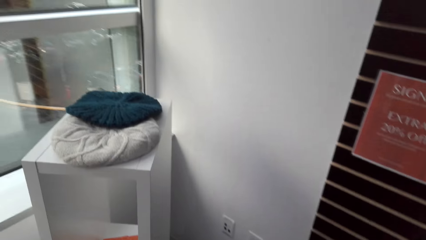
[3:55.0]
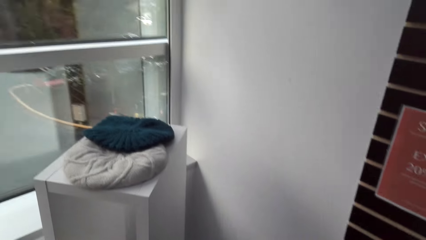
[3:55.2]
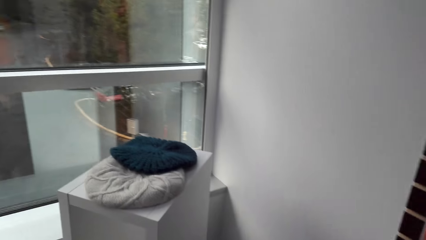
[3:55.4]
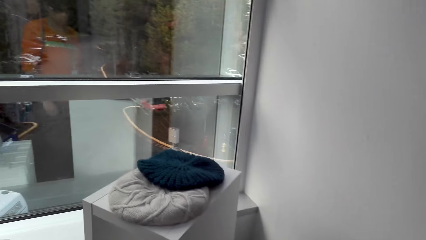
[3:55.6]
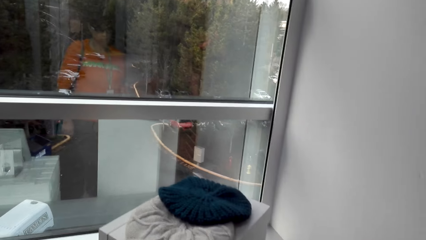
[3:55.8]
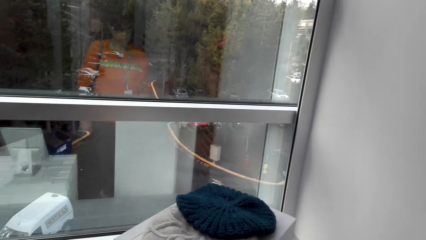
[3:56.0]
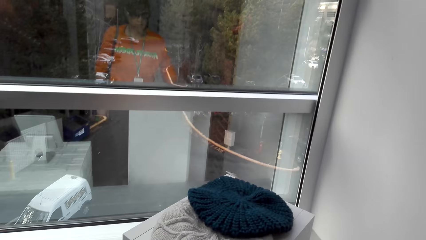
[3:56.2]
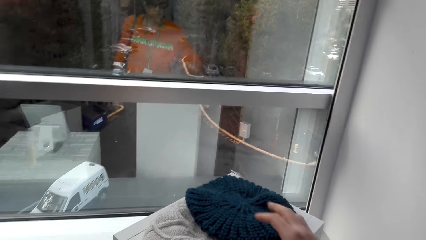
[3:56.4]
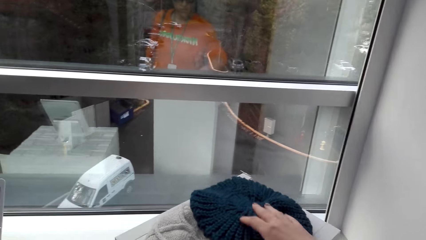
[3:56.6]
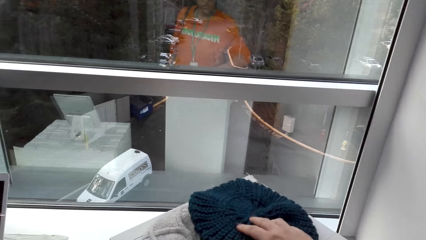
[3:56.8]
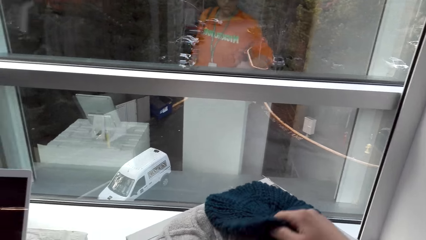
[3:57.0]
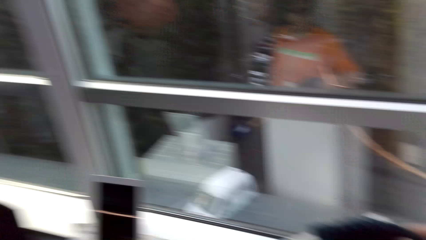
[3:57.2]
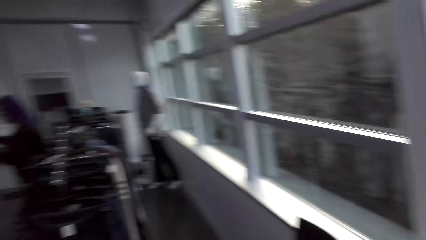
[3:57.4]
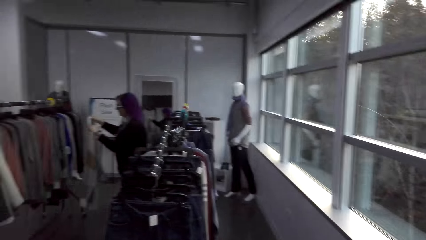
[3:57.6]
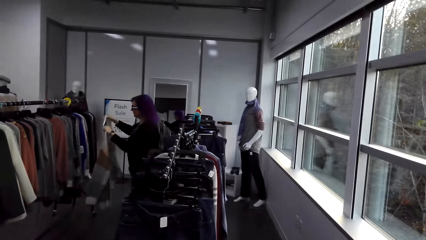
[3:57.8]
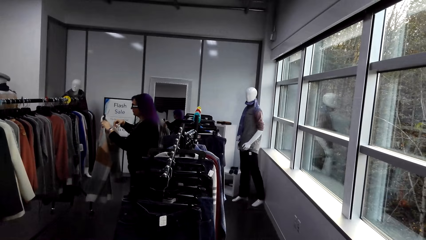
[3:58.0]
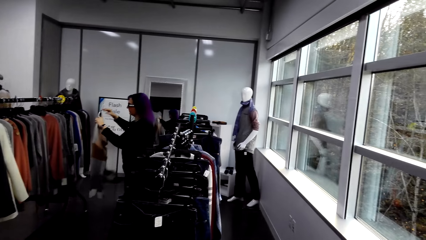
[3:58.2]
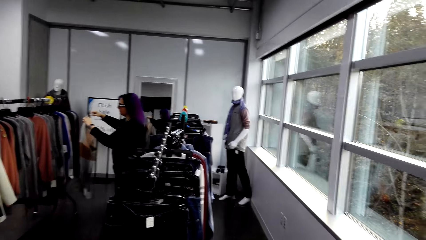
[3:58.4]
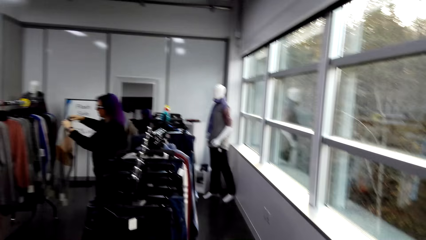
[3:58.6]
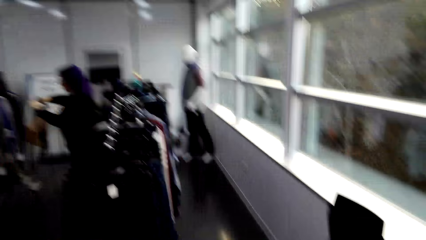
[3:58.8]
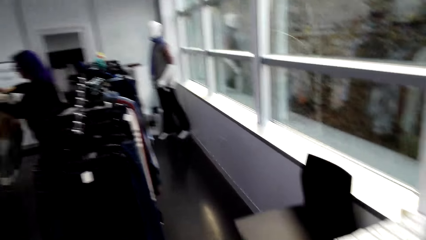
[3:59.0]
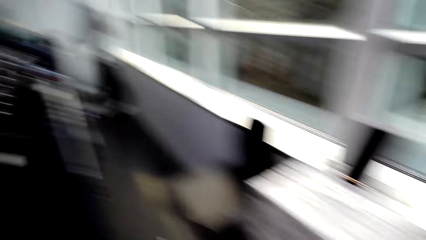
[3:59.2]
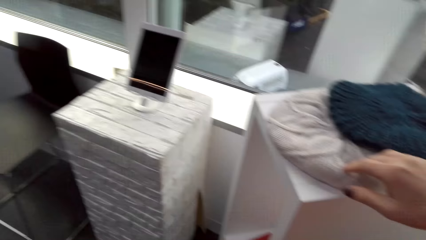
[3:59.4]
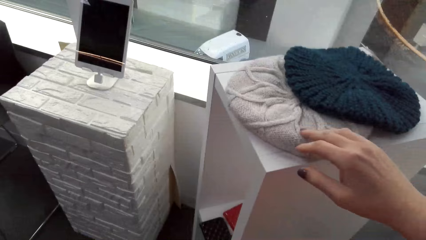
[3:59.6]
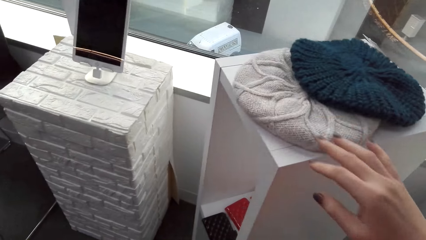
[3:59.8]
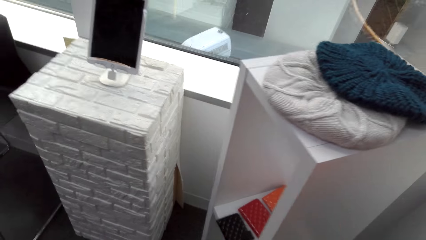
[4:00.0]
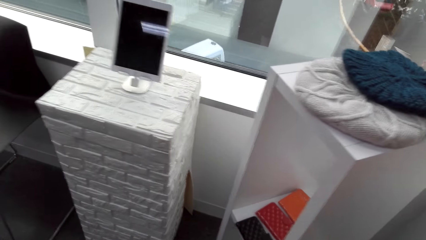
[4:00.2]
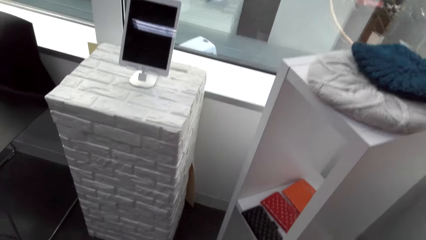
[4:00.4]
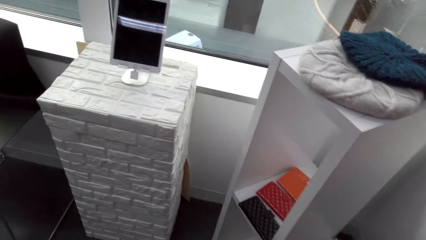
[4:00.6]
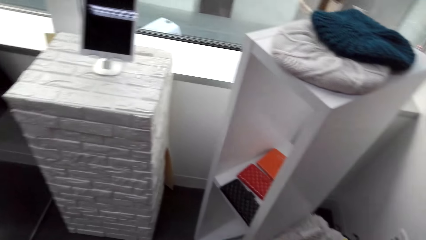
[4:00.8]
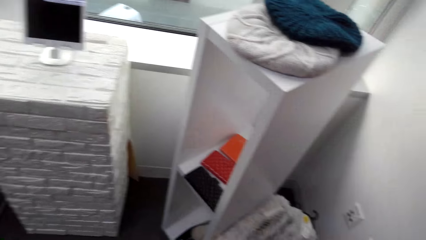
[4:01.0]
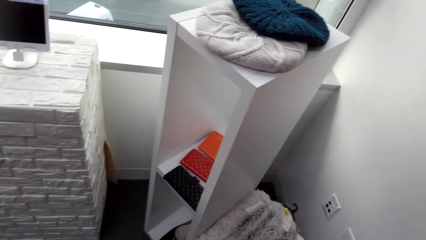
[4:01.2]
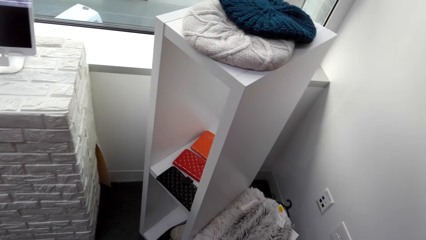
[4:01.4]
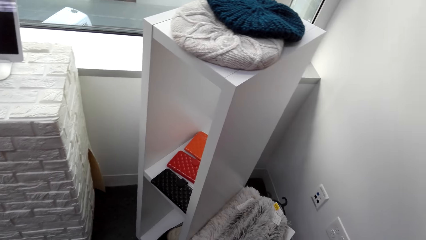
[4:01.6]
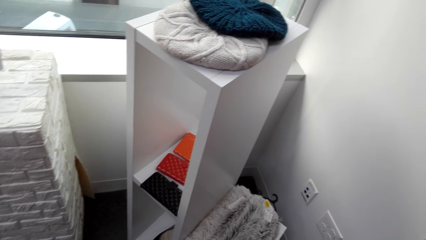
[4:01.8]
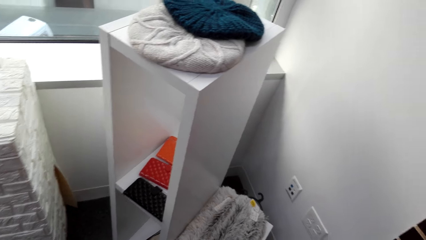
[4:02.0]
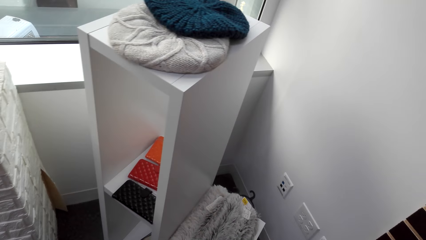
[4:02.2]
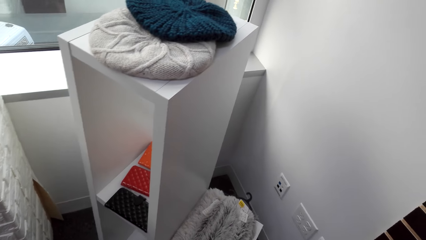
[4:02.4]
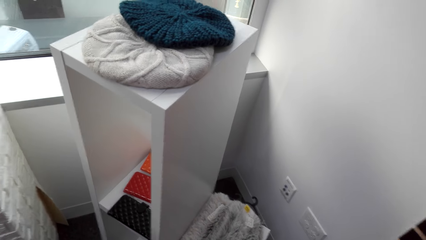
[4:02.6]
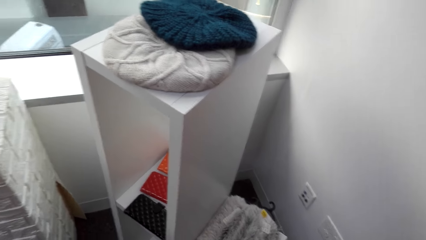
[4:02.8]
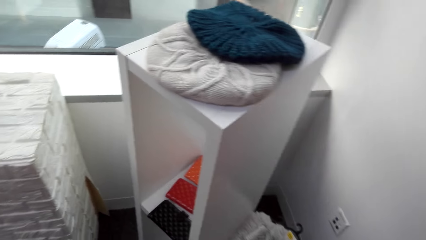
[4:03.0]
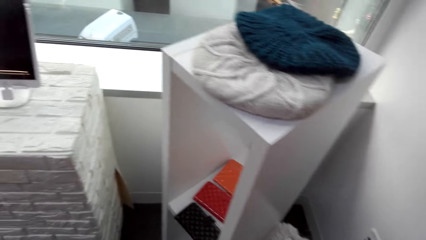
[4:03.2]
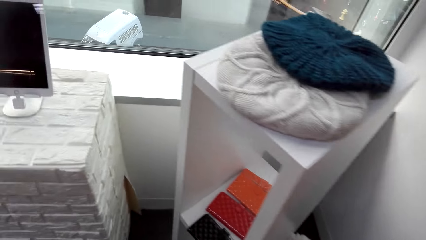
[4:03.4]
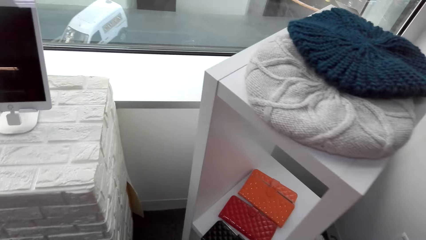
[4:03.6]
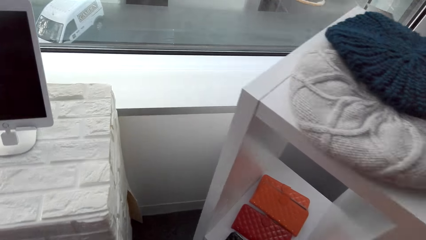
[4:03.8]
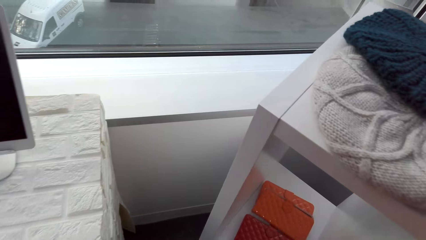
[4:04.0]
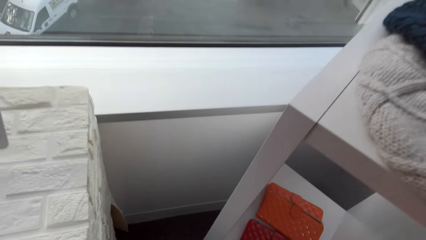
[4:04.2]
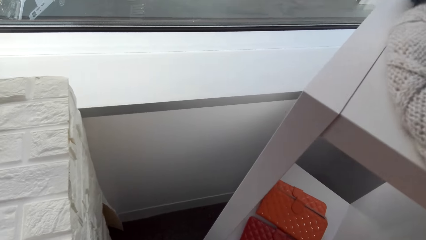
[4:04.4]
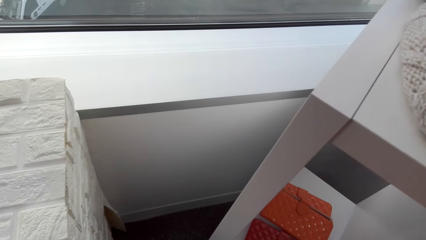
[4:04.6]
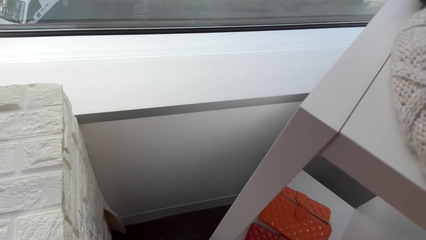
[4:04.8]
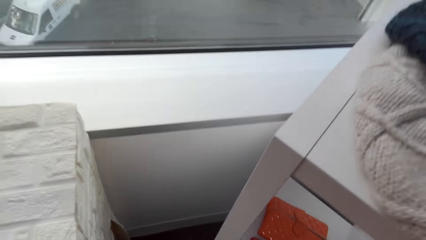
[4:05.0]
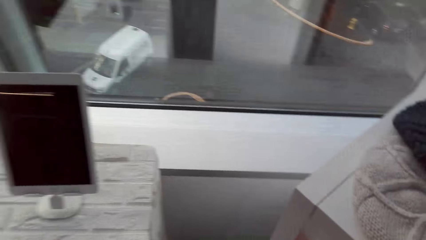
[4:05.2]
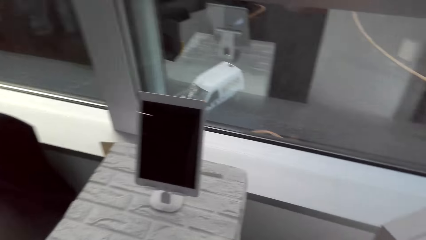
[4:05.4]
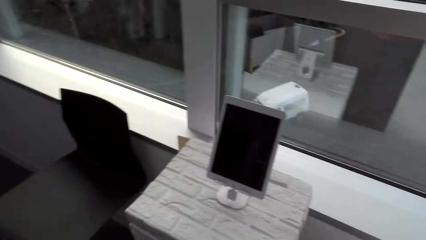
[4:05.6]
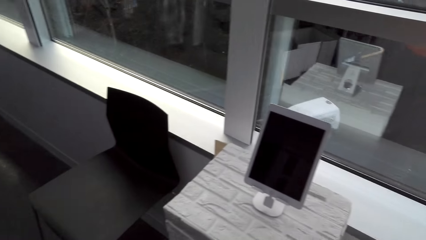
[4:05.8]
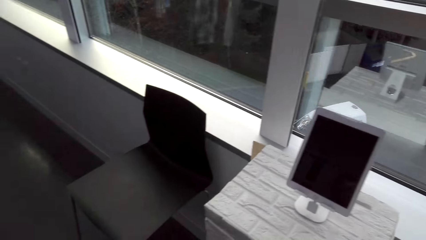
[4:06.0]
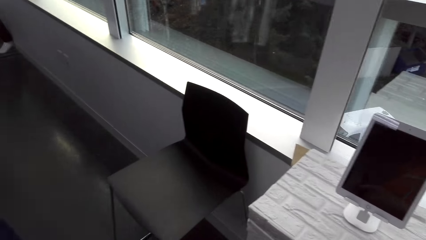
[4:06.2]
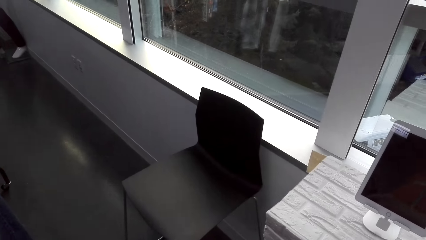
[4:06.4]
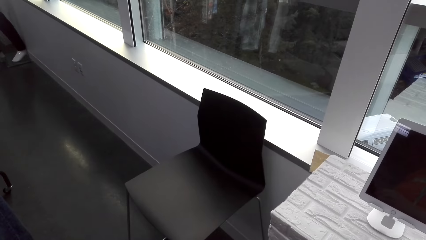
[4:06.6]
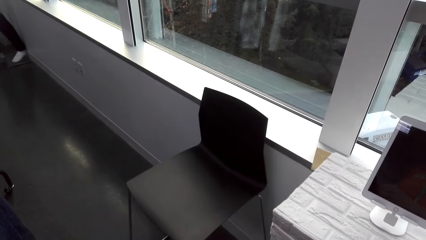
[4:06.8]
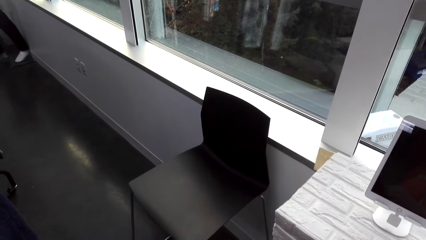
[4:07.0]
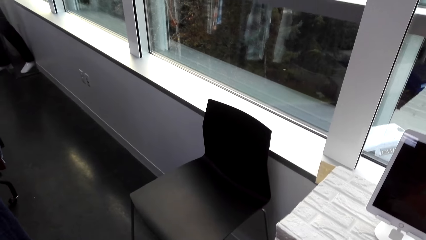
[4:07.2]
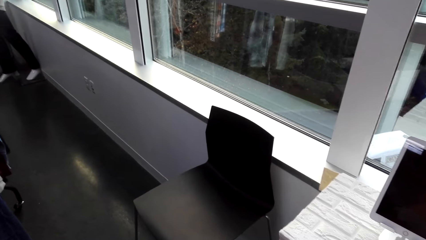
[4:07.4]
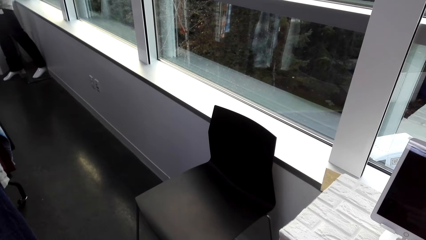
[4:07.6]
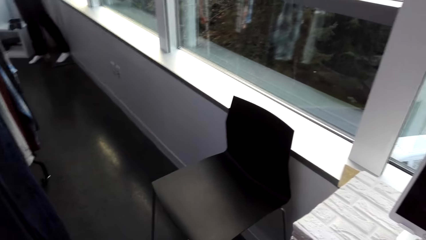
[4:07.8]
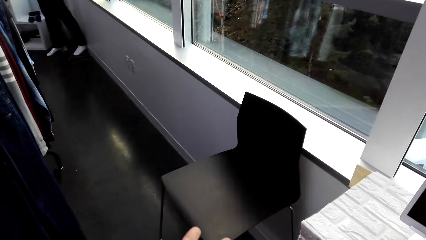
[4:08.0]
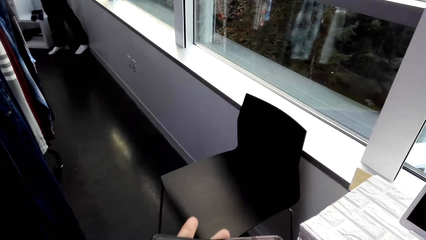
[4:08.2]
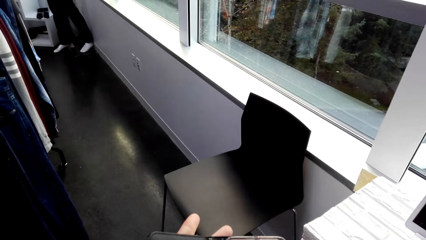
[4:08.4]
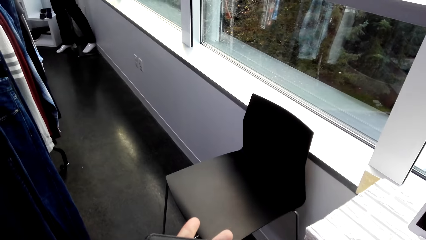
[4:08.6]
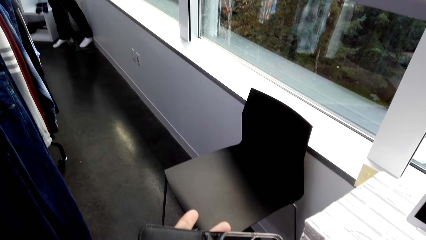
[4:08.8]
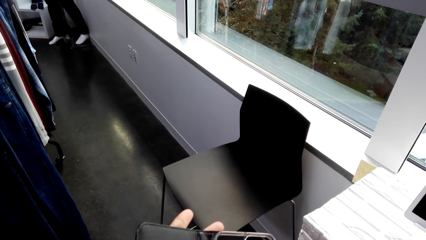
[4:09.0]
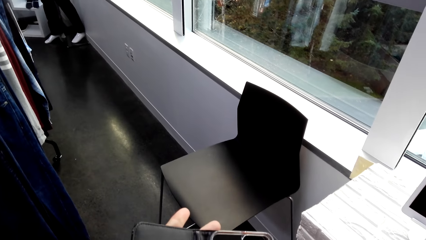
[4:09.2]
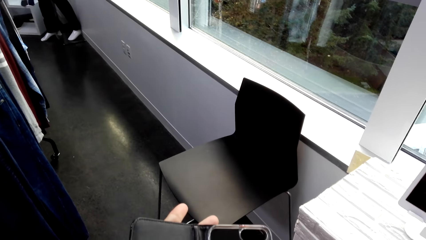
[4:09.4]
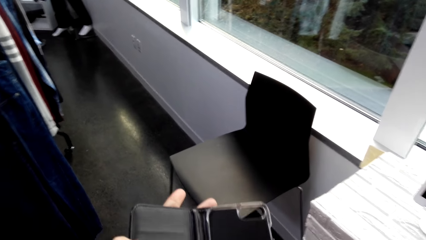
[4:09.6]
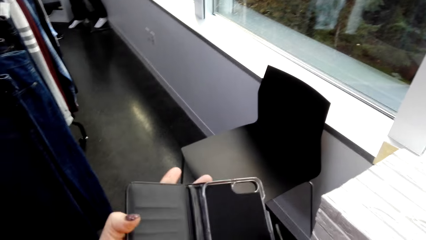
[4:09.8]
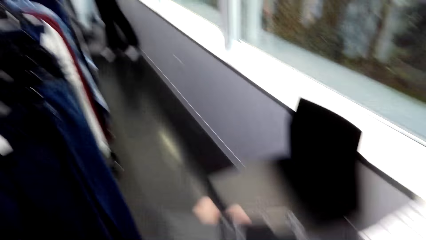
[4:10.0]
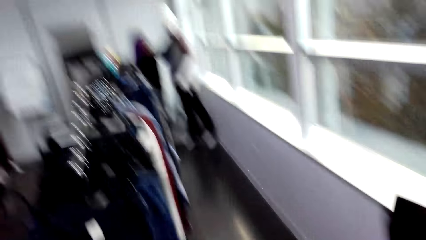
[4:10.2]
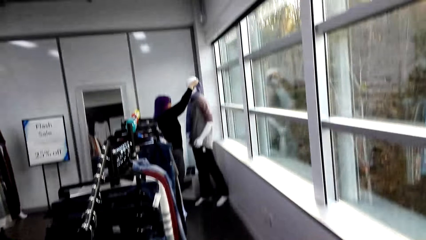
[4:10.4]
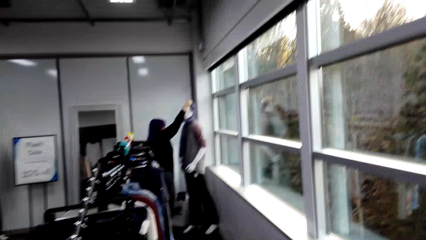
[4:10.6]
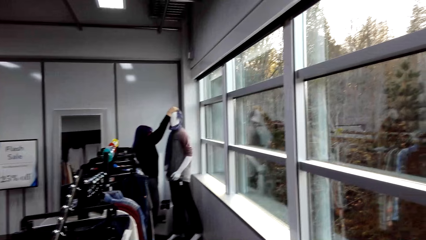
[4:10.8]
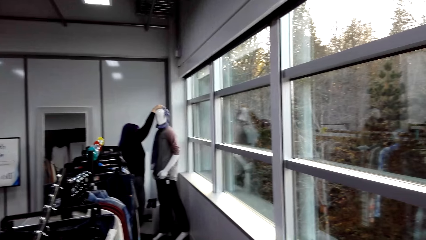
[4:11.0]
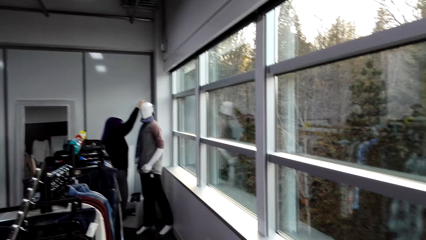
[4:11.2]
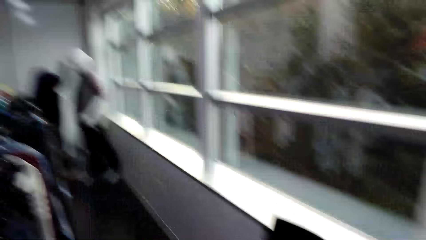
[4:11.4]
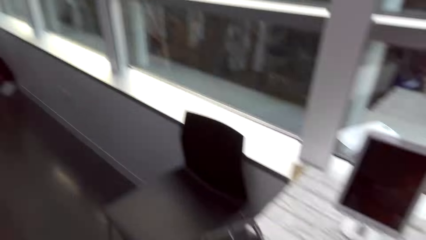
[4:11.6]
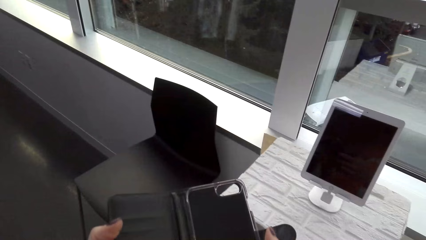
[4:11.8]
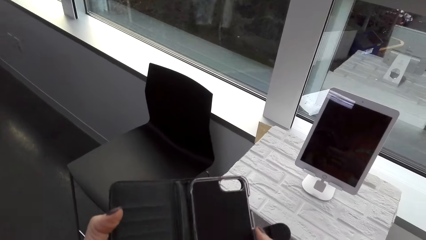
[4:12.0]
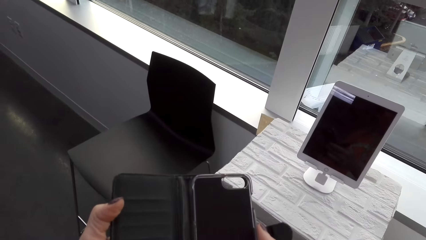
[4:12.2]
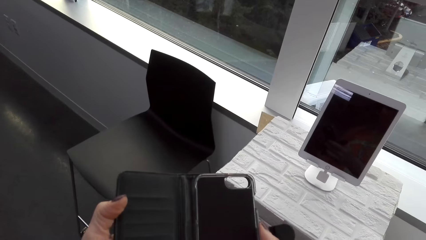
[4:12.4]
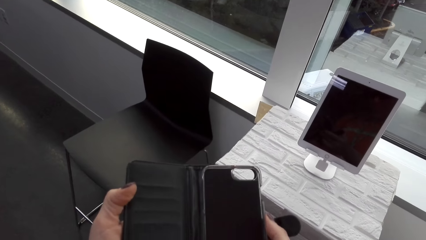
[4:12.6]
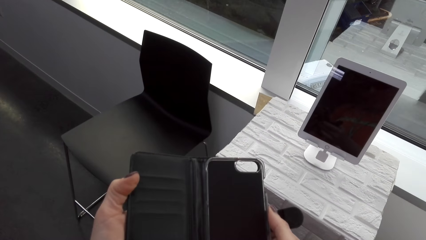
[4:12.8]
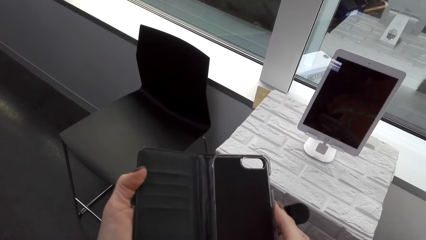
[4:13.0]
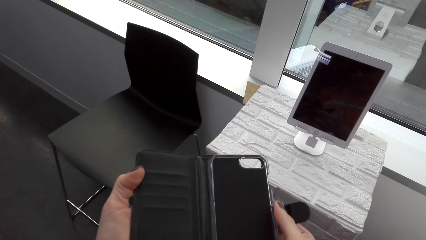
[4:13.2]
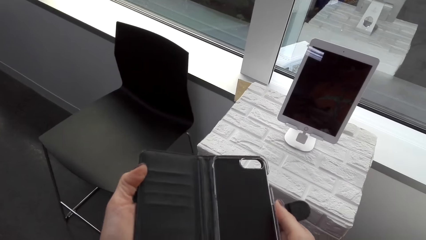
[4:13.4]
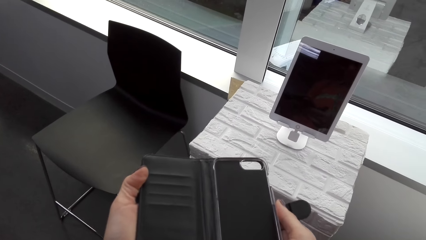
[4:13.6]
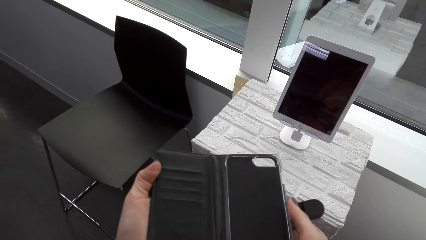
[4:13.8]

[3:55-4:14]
The camera wearer touches the woolen hat. They pick up the knitted cape. A lady looks at a cloth. The camera wearer moves their hand away from the woolen hat and looks around. They stare at the knitted cape. They look around again. They stare at the purse. The lady touches a dummy. The camera wearer looks at the clothes.
